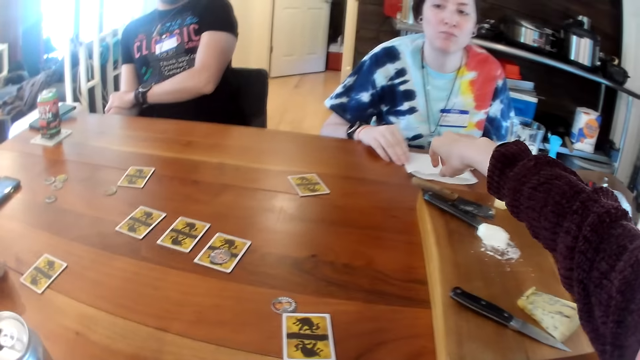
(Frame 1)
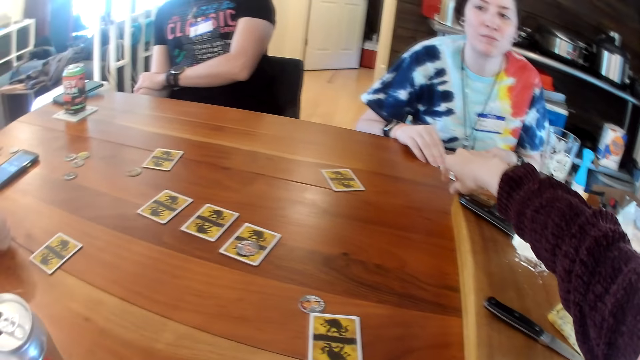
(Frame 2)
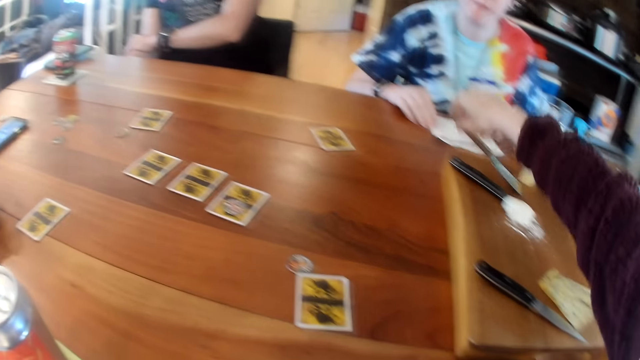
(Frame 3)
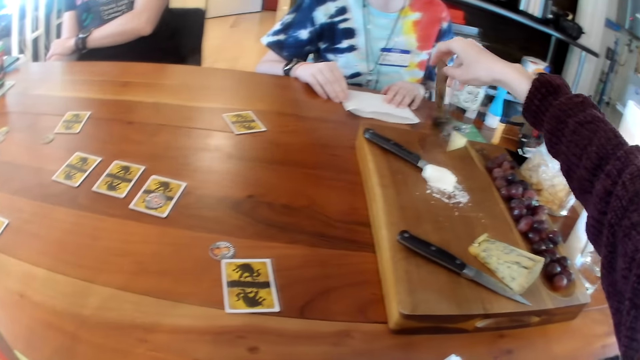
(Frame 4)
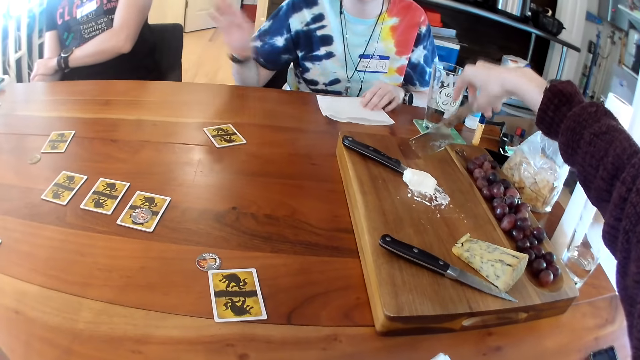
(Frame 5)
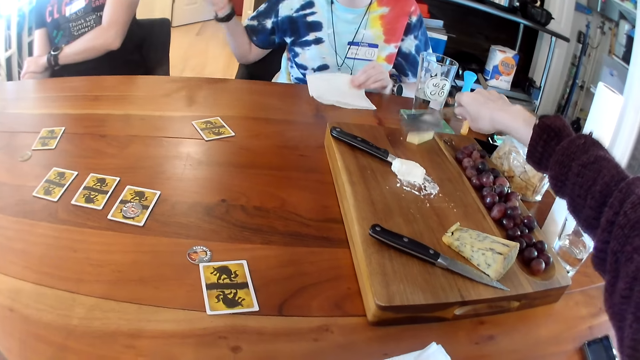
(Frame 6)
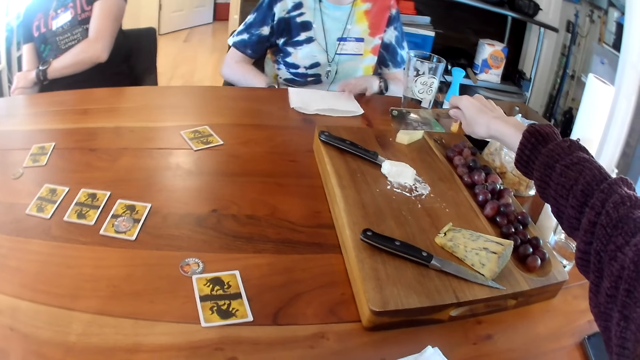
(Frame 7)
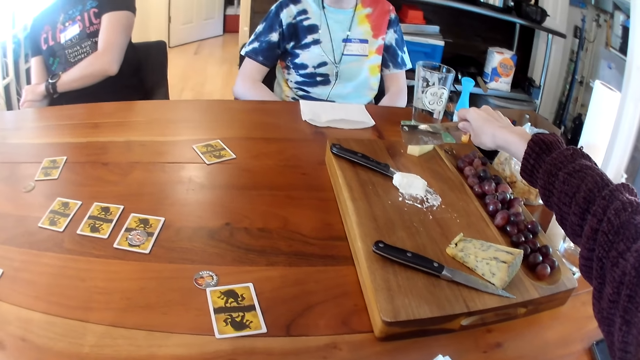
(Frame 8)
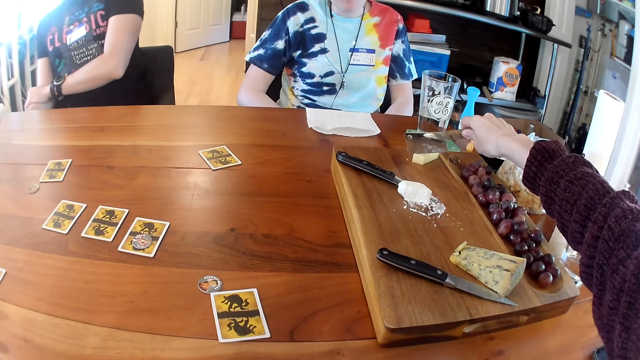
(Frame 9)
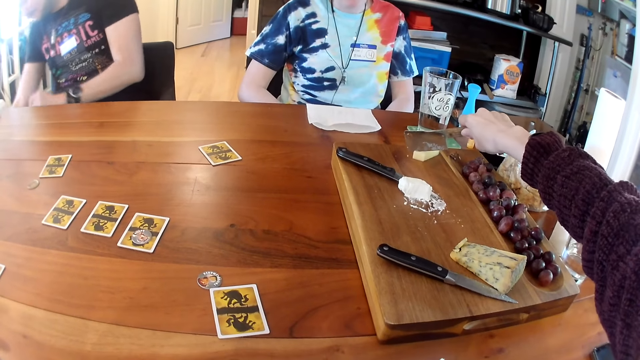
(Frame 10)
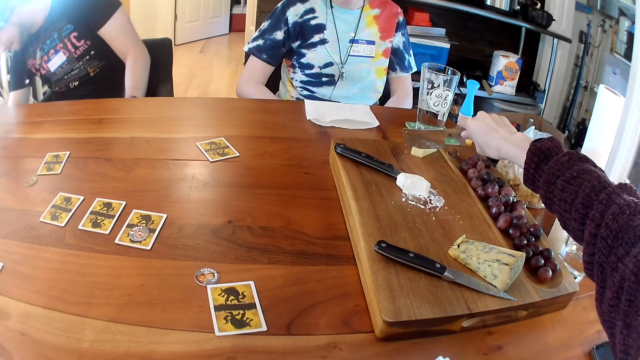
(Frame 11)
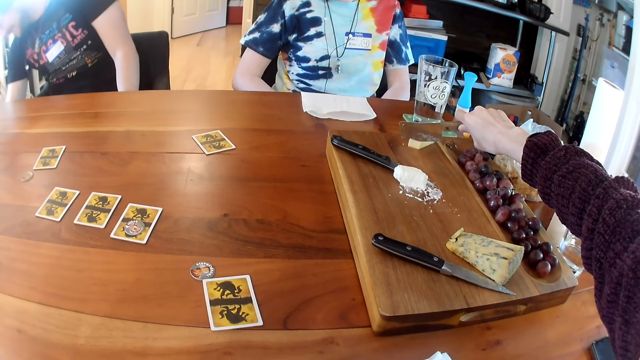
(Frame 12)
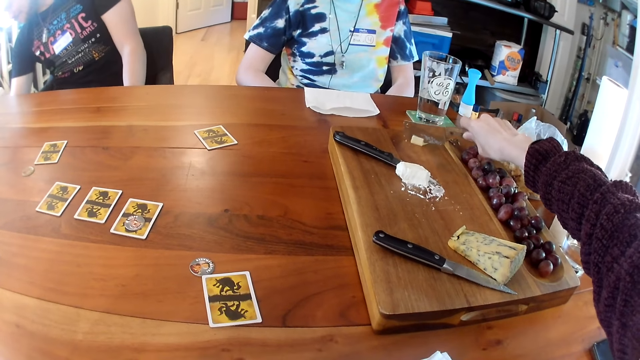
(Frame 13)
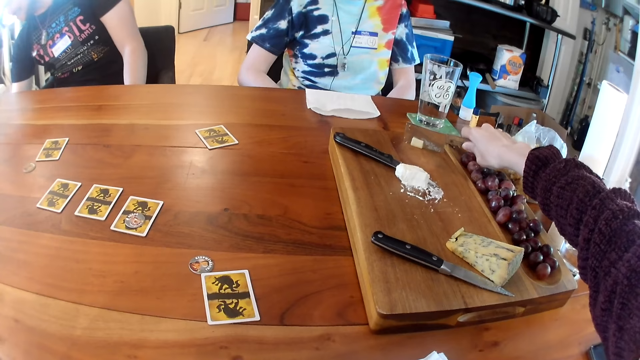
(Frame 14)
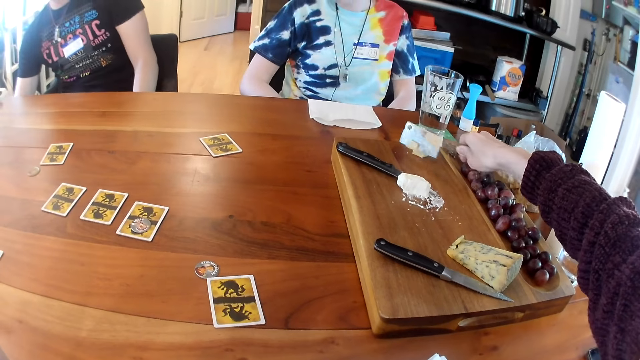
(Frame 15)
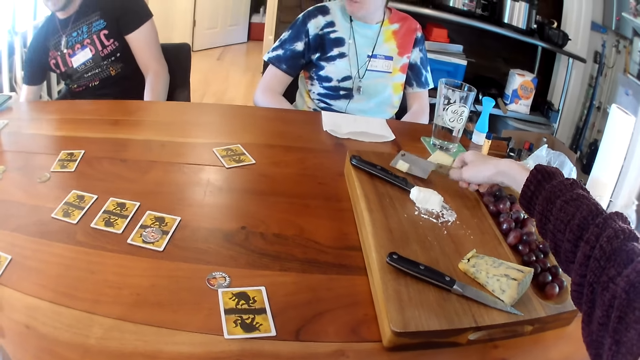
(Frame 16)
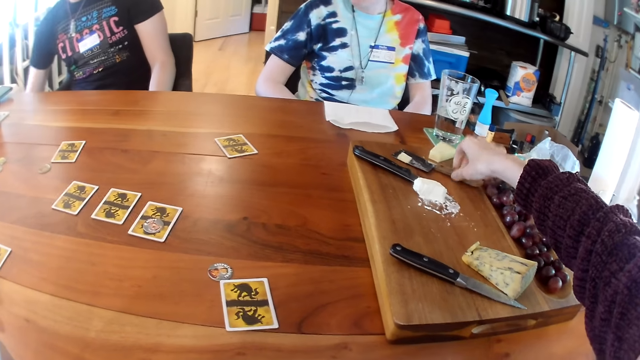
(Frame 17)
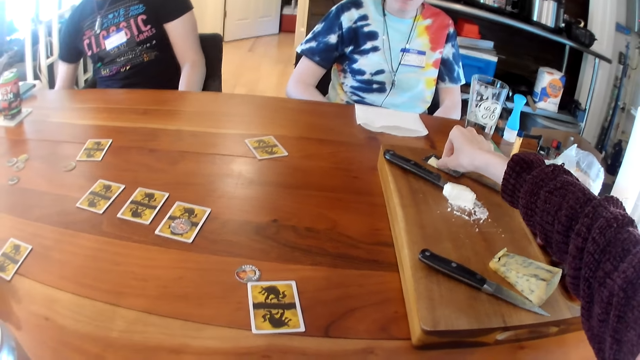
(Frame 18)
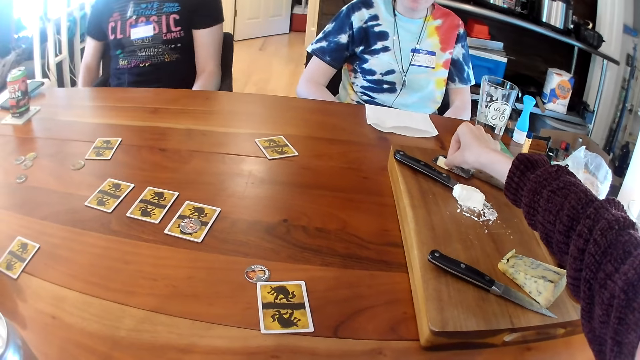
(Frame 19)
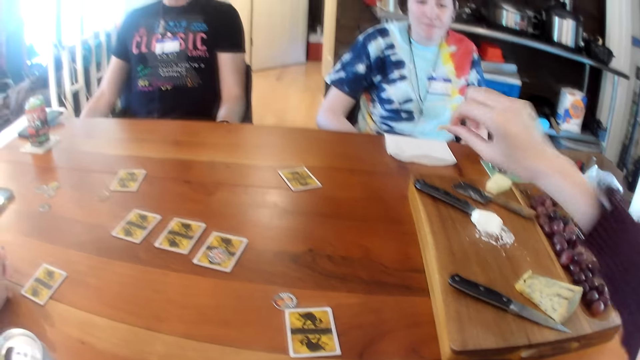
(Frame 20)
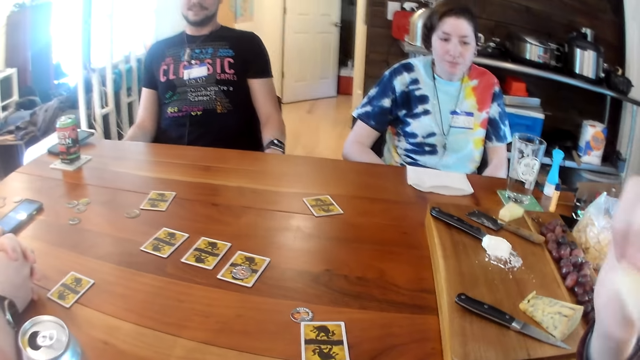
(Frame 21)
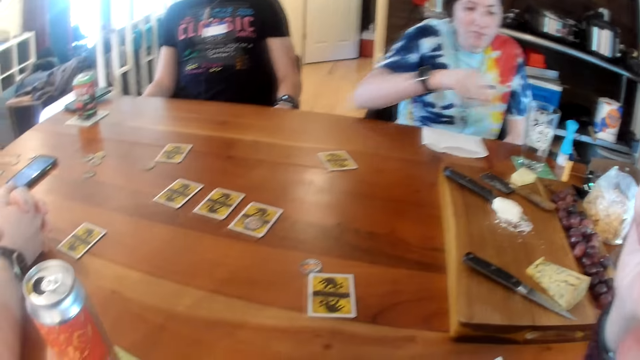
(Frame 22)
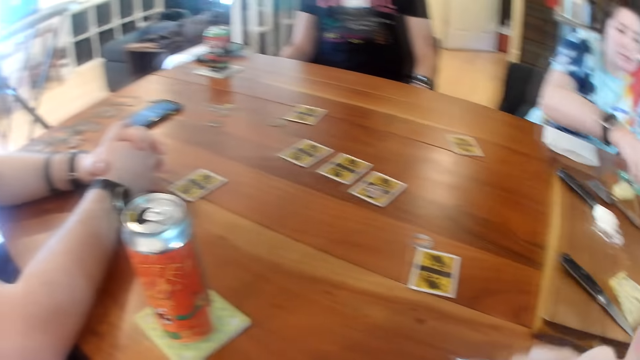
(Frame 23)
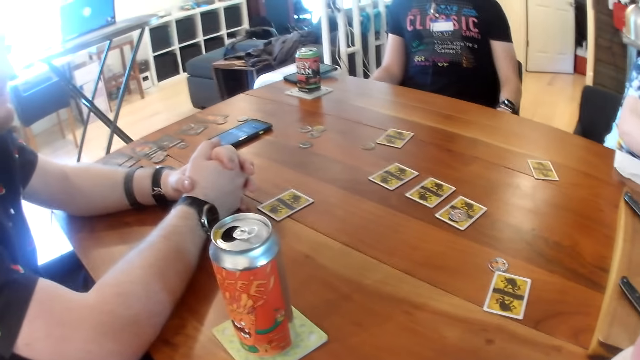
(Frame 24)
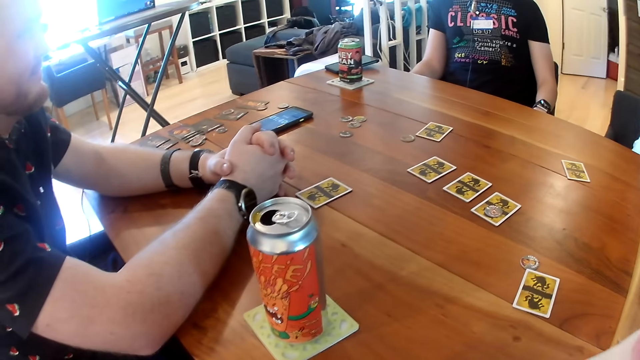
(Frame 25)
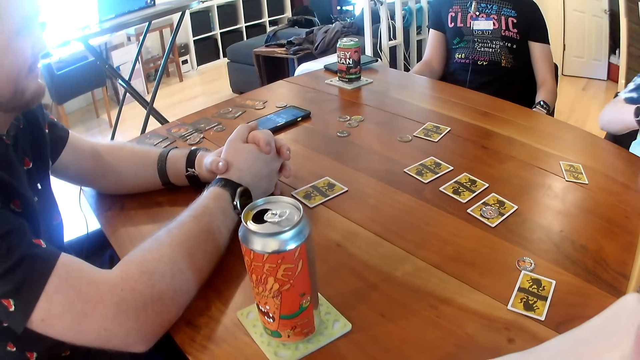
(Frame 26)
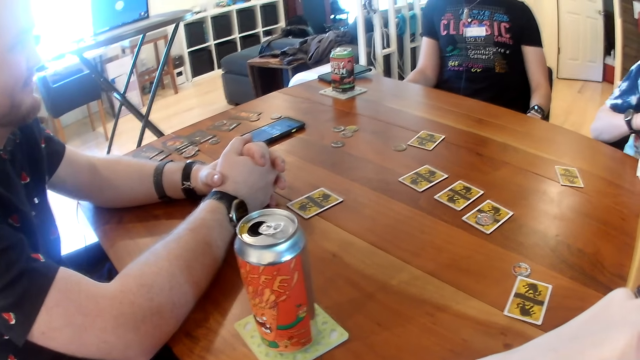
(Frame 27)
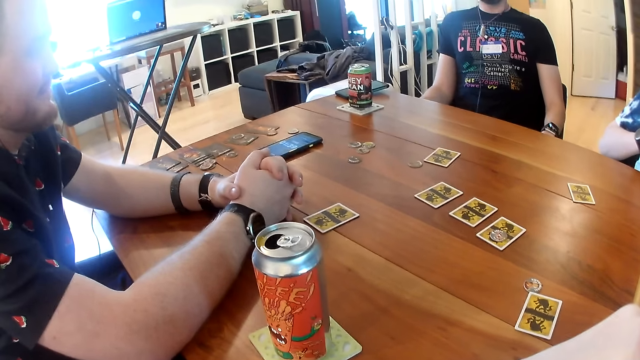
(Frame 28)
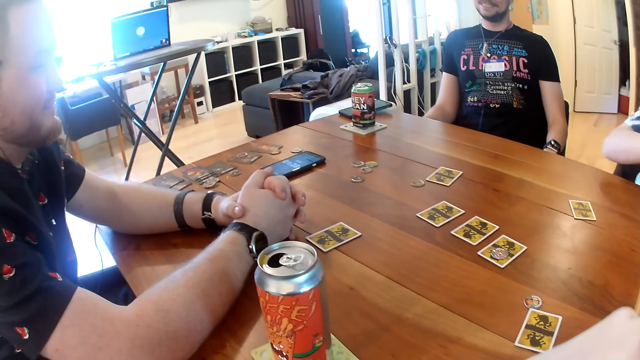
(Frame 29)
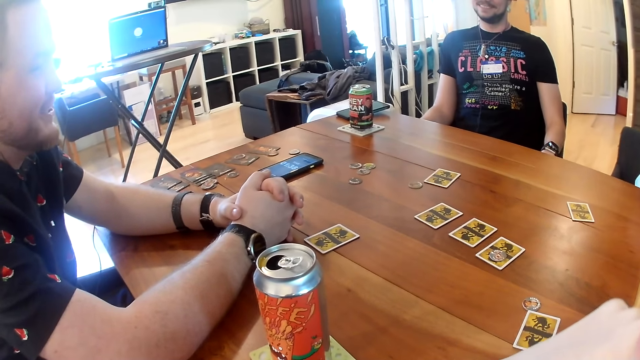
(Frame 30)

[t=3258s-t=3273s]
A man places the can on the table with his right hand. The camera wearer picks up the knife from the table with her right hand. A woman adjusts a sheet of tissue with her left hand. The woman moves her hand. The camera wearer cuts the piece of cheese on the table with the knife in her right hand. She drops the knife on the table with her right hand. She takes the piece of cheese on the knife blade on the table with her right hand. She raises the cheese towards her mouth with her right hand. She eats something. The woman stretches her right hand towards the table. The camera wearer stares at the cards on the table.

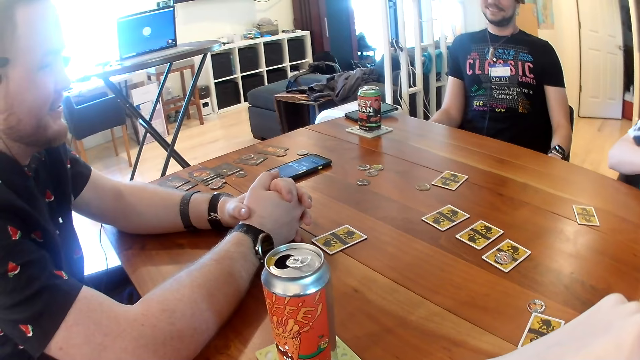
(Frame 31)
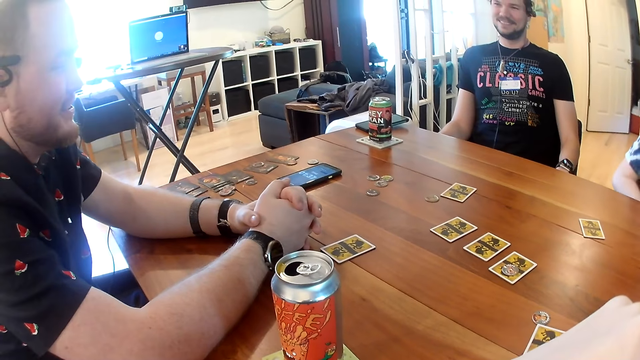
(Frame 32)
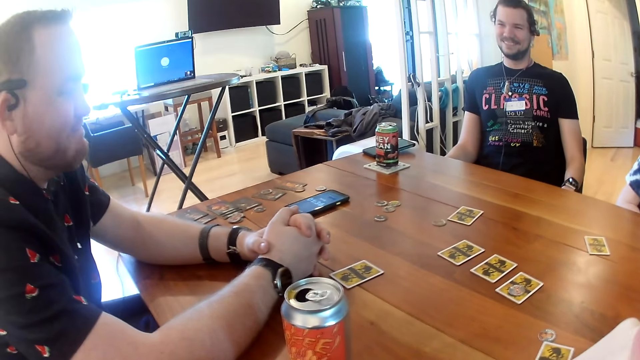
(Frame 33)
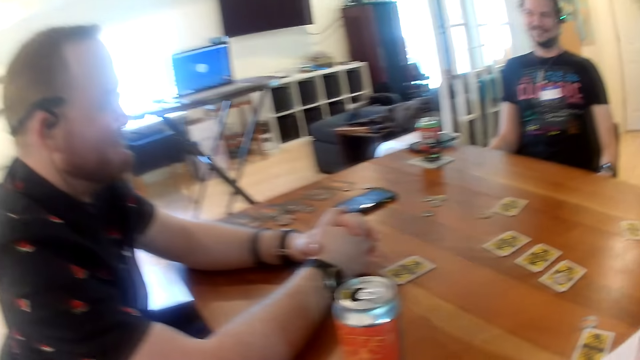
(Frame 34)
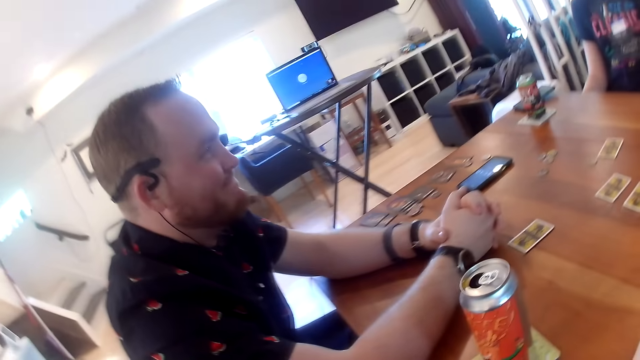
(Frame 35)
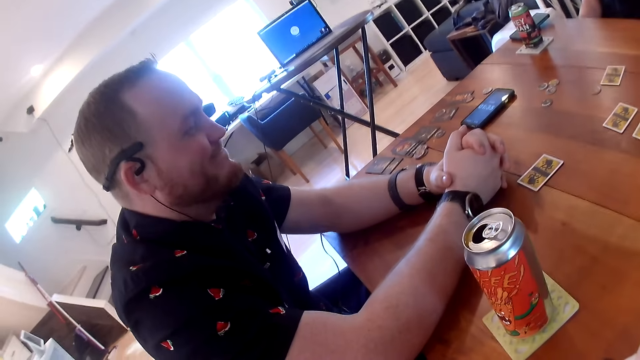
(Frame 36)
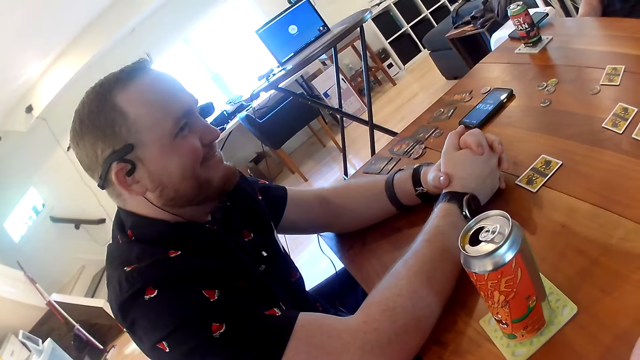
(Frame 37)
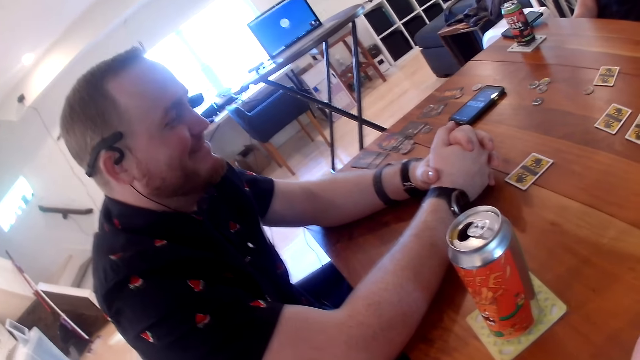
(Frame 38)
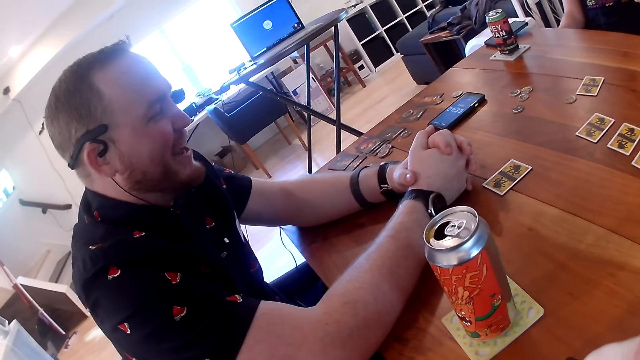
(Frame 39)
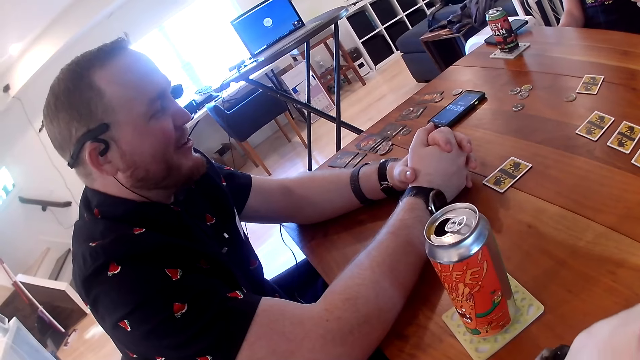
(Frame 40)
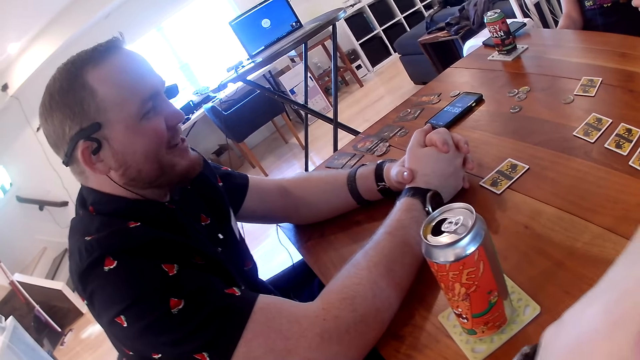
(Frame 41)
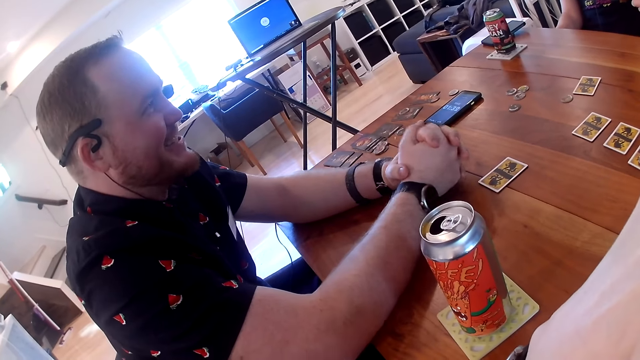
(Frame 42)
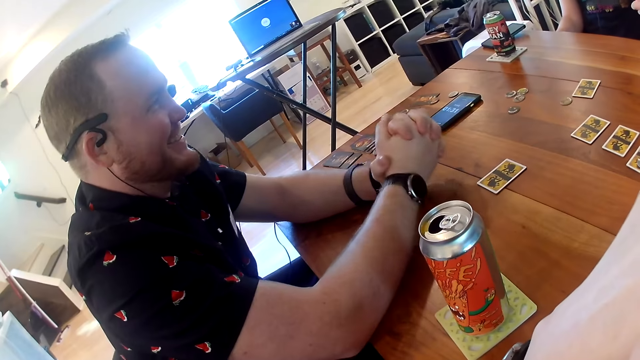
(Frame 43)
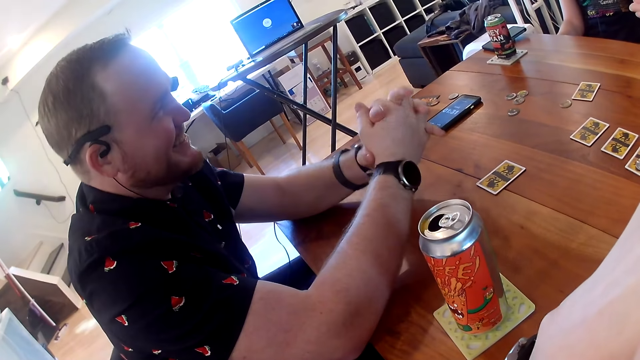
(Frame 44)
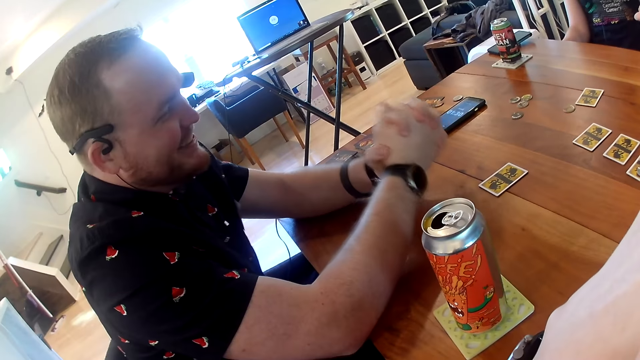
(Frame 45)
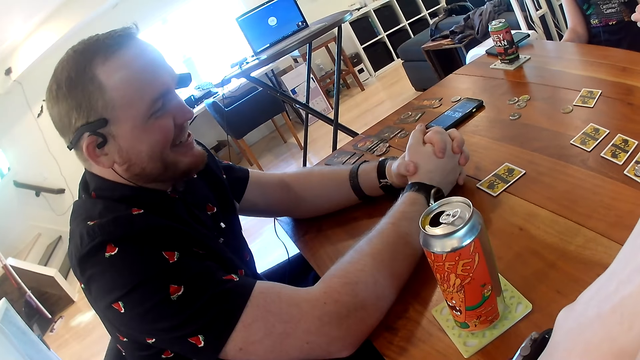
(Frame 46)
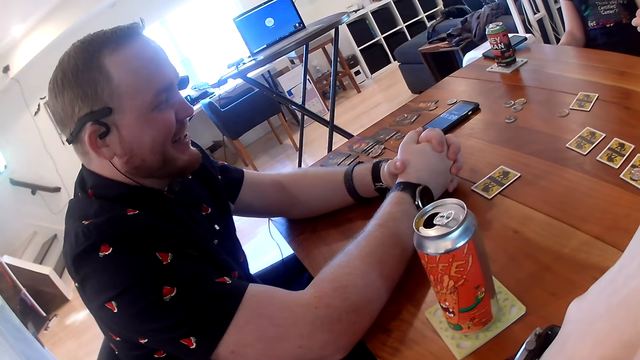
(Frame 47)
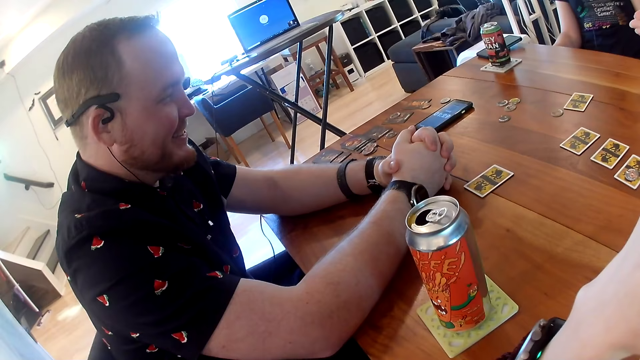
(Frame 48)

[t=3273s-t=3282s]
The camera wearer stares at a person. The person talks.
